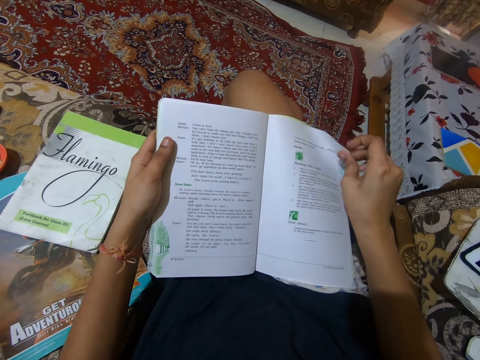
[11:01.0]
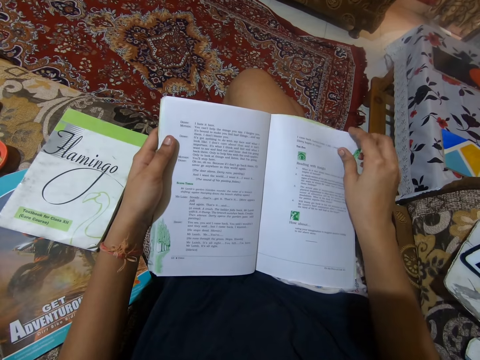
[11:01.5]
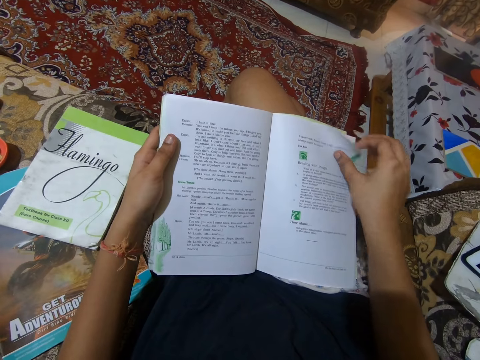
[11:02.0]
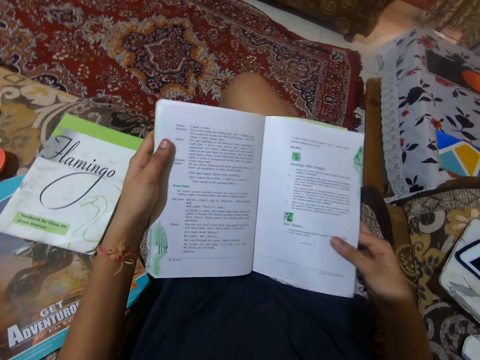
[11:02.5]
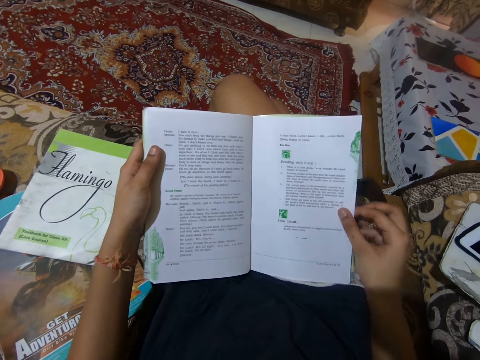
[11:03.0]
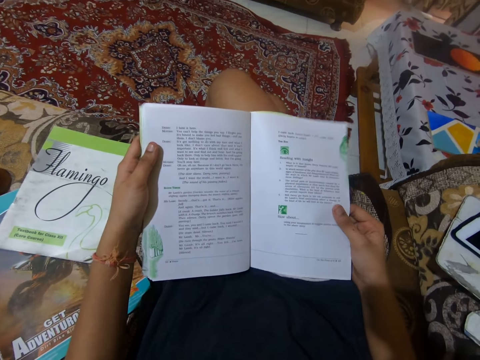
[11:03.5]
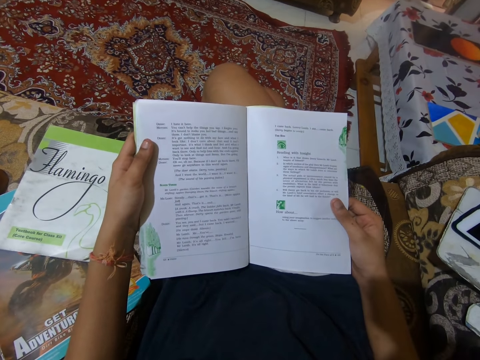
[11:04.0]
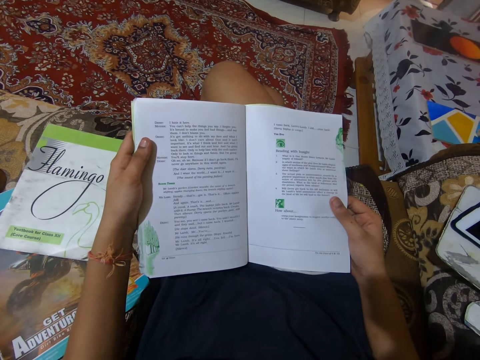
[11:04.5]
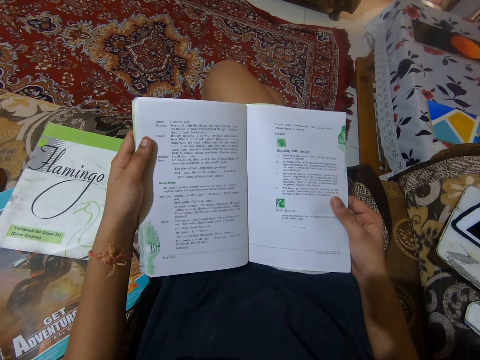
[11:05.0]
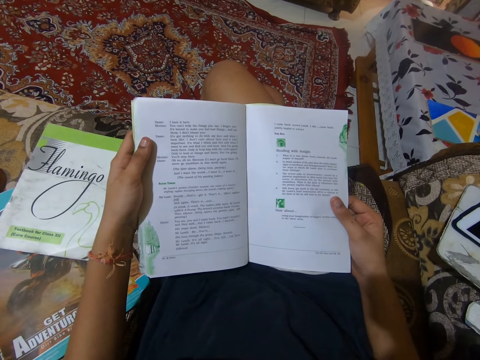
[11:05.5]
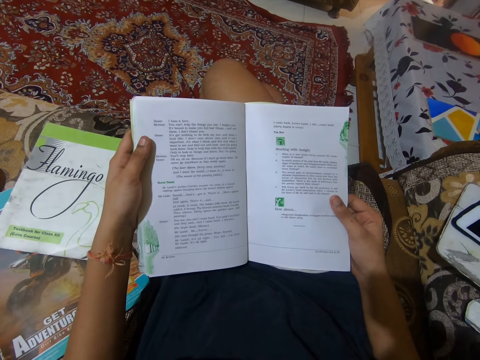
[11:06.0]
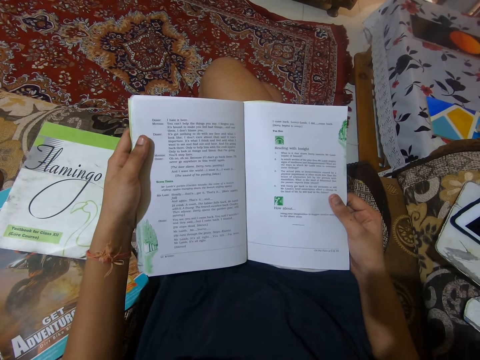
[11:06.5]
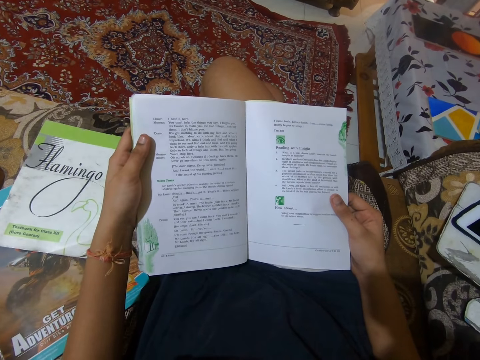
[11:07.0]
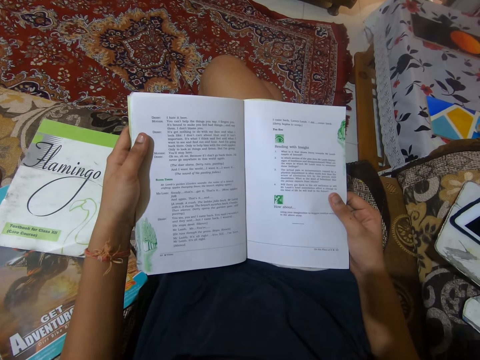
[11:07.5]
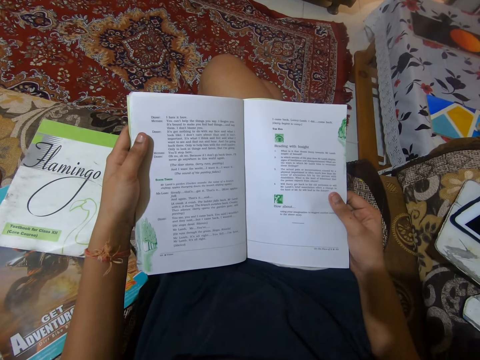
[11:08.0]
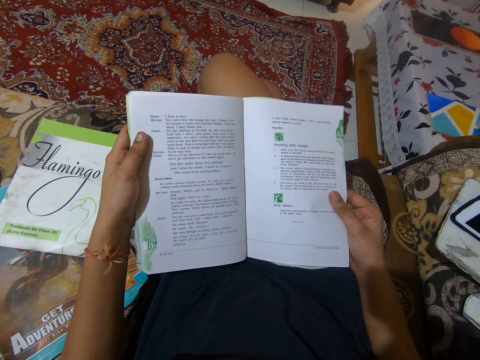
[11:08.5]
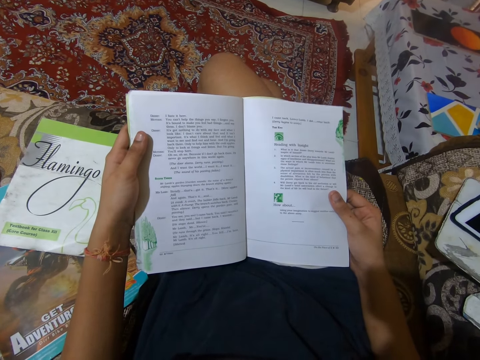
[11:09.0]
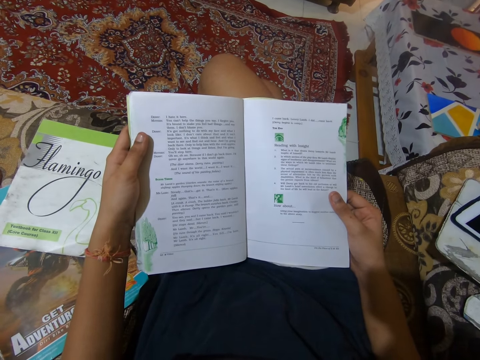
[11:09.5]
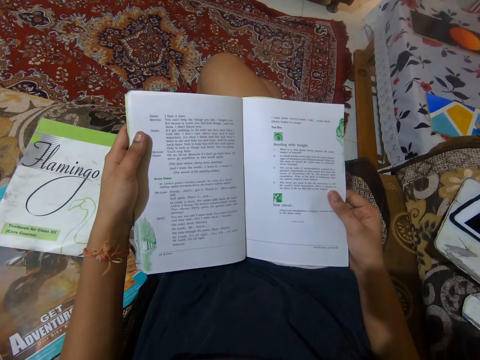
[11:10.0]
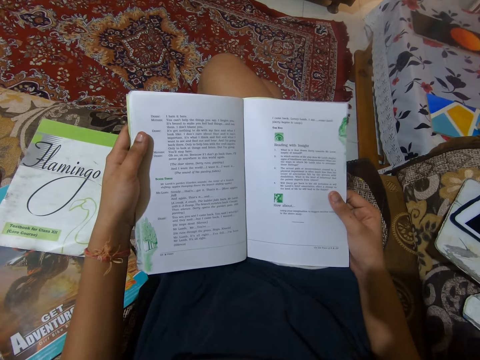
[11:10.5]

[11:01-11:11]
The camera wearer holds a page. She reads the book on her lap.

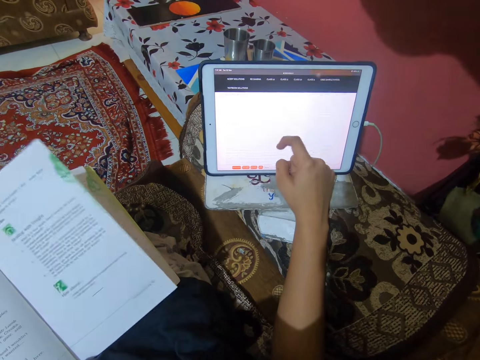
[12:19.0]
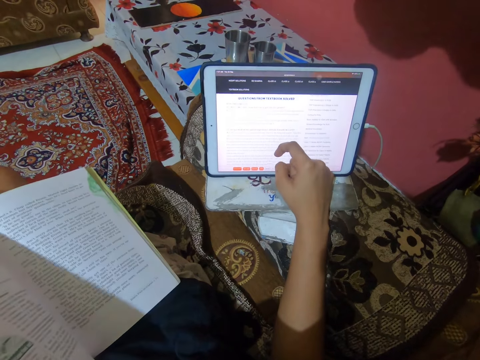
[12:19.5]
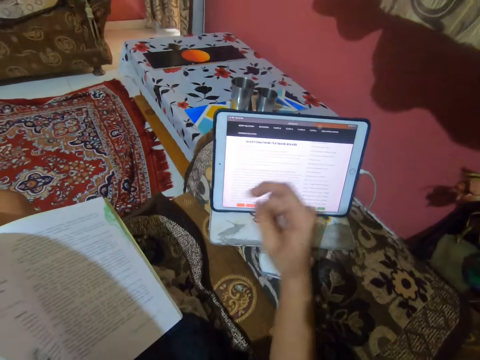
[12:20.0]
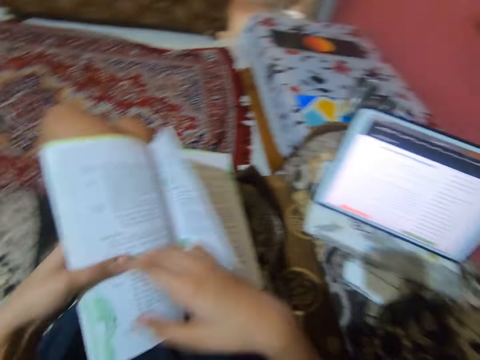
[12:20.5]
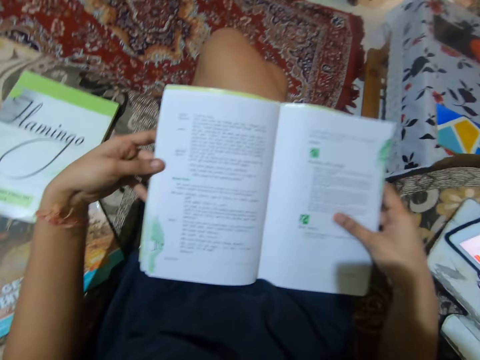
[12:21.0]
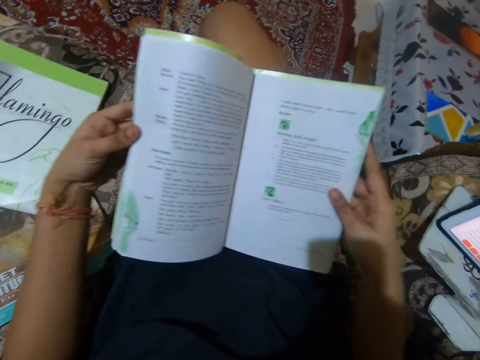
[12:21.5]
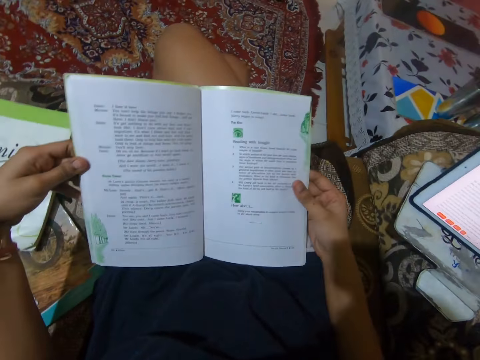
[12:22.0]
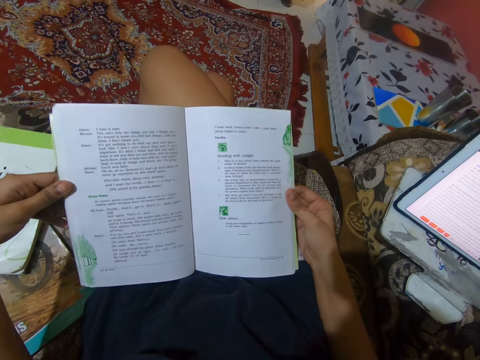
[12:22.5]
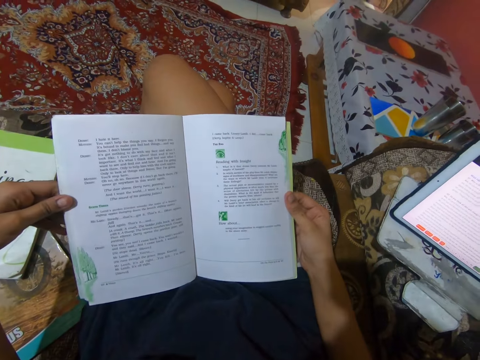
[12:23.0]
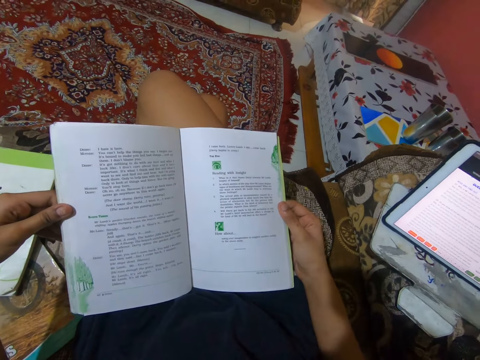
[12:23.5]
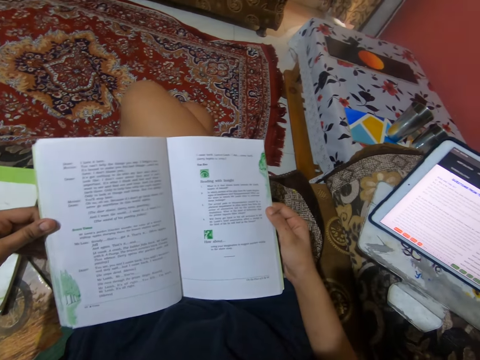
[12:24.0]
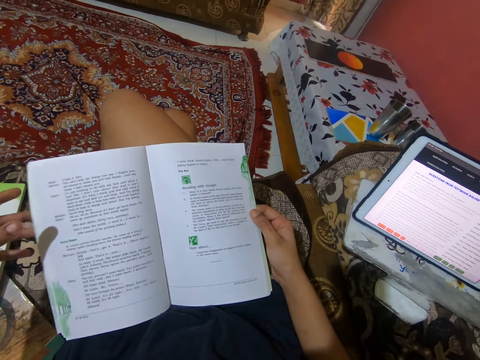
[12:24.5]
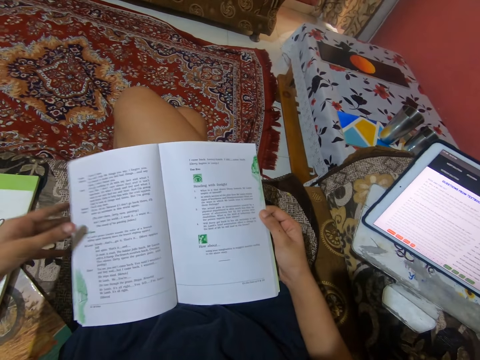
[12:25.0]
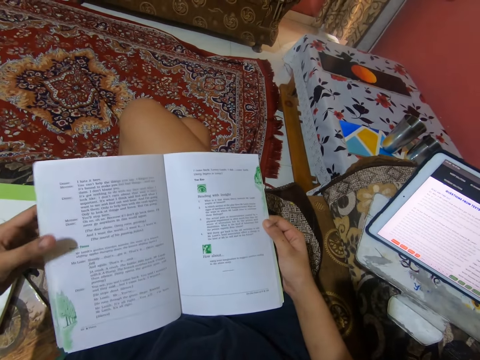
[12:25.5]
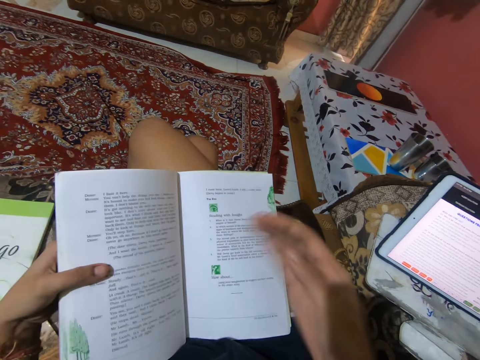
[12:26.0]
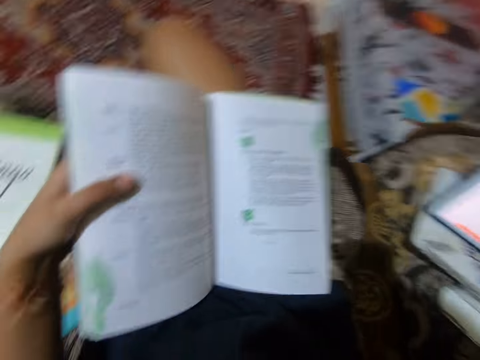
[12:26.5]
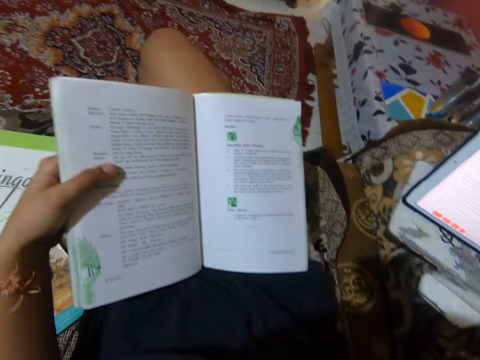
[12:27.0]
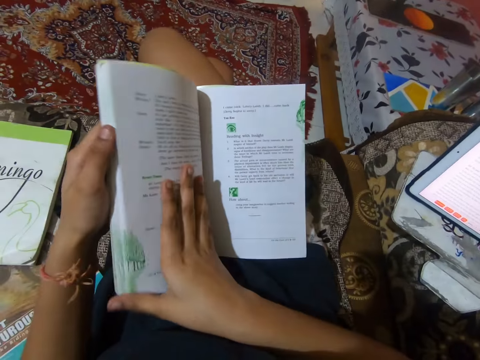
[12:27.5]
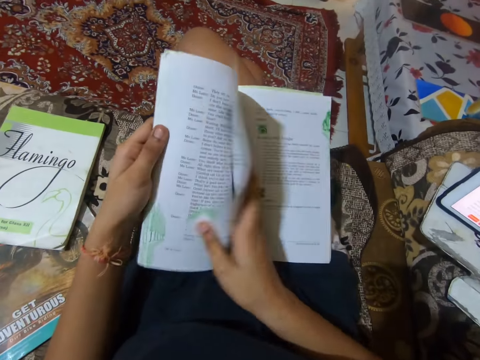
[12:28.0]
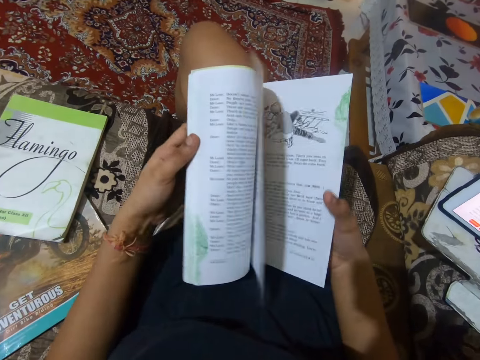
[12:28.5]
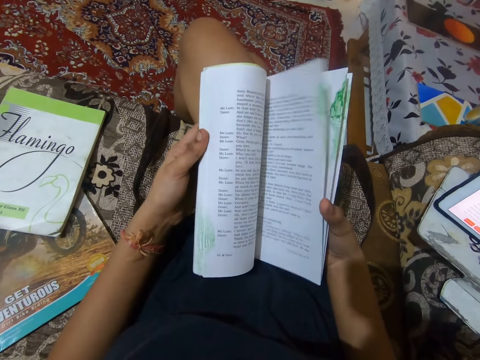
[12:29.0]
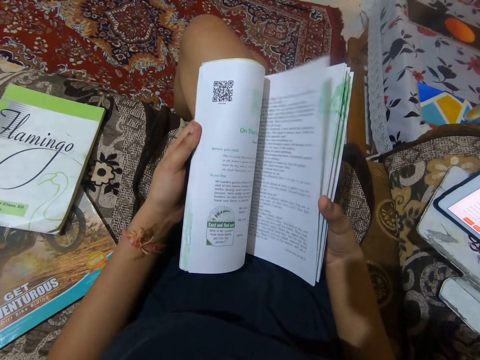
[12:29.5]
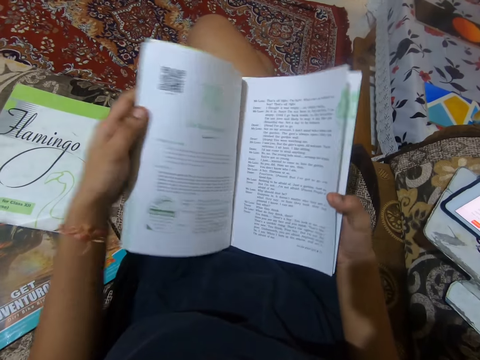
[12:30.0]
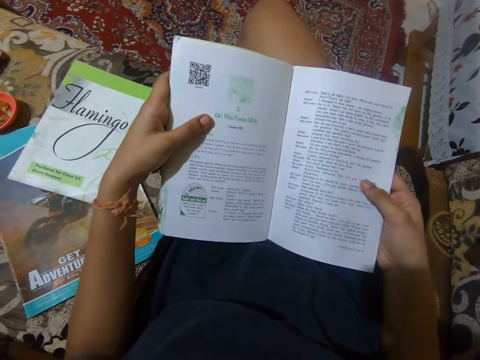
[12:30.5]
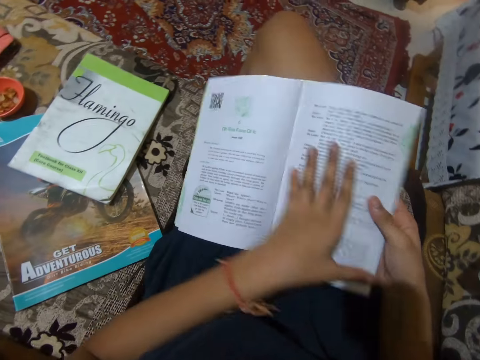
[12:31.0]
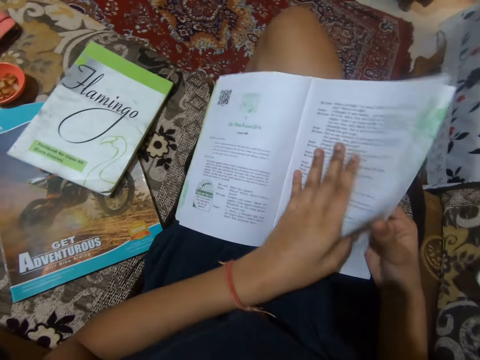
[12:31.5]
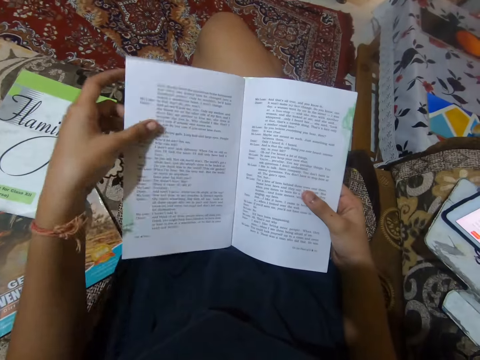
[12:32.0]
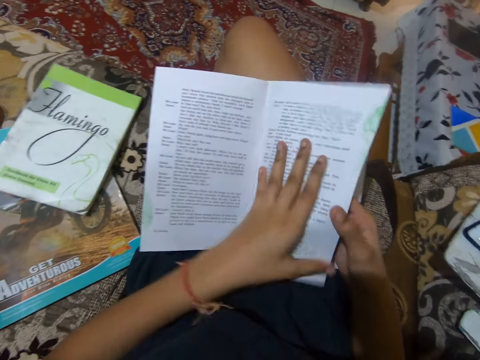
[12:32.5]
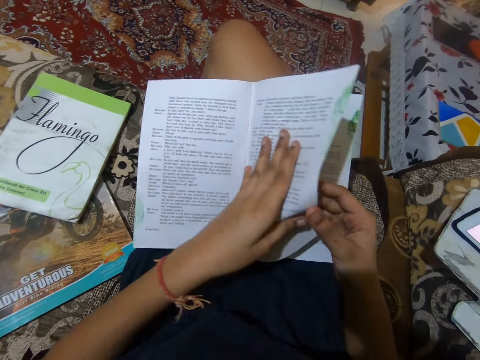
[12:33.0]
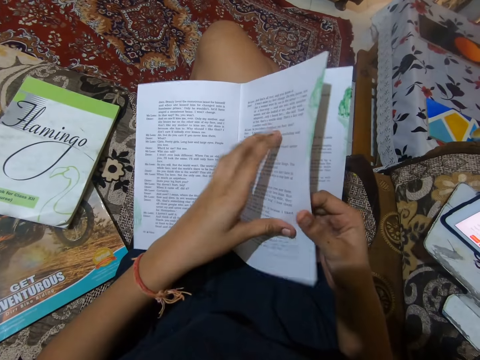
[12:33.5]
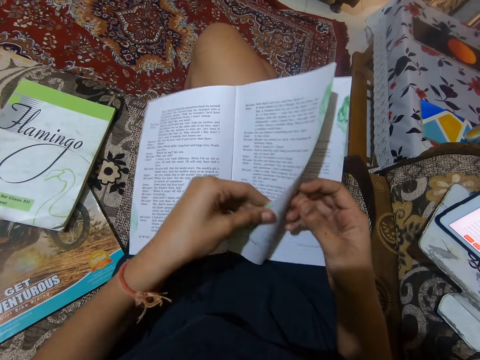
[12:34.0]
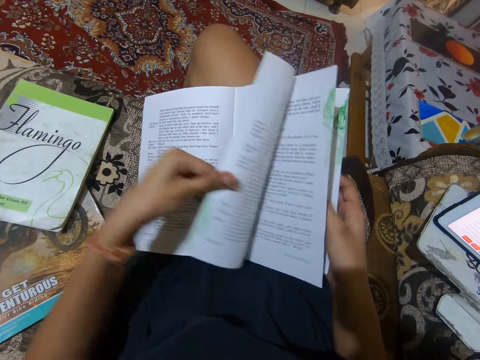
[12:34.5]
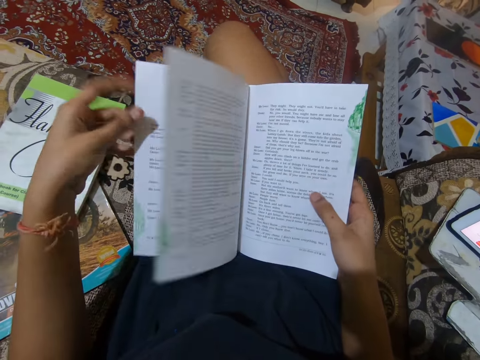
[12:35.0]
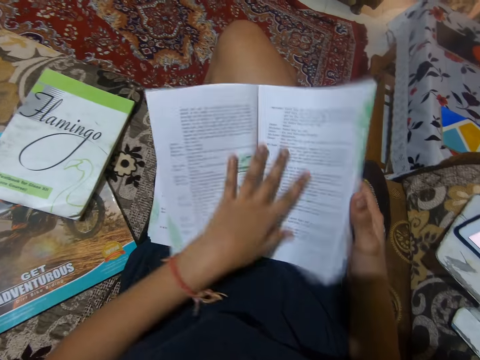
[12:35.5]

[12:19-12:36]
The camera wearer lifts her hand from the tablet. She adjusts the book on her lap properly. She reads the book on her lap. She covers her mouth with her right hand. She lifts her hand. She turns the pages of the book. She reads the book. She turns pages of the book.
